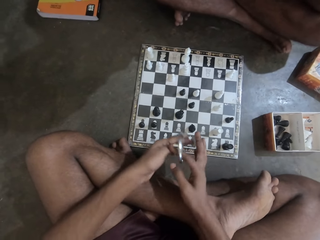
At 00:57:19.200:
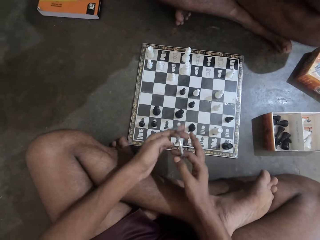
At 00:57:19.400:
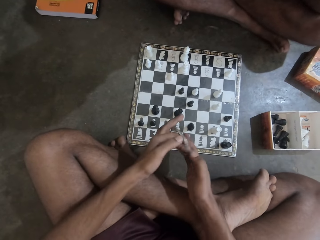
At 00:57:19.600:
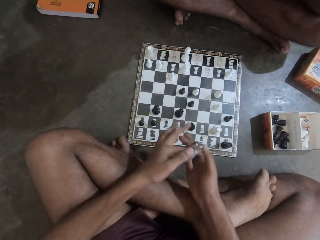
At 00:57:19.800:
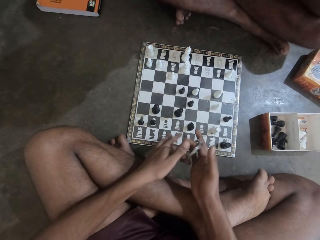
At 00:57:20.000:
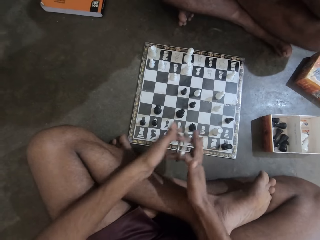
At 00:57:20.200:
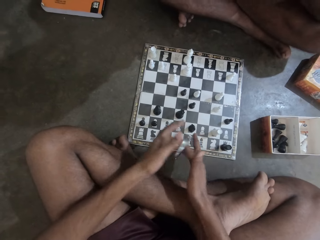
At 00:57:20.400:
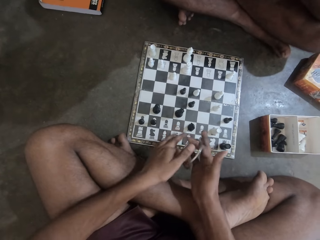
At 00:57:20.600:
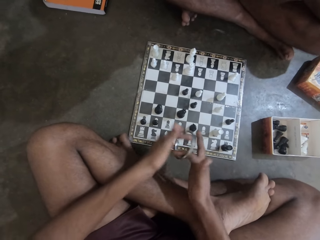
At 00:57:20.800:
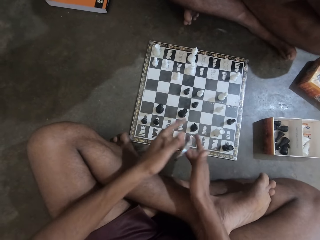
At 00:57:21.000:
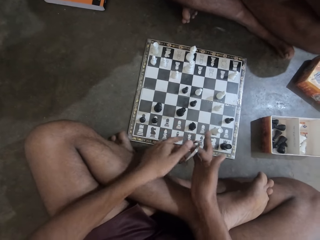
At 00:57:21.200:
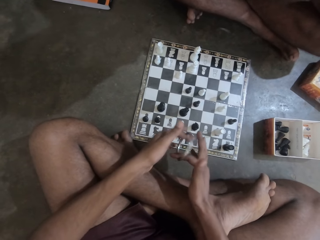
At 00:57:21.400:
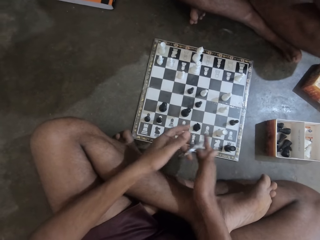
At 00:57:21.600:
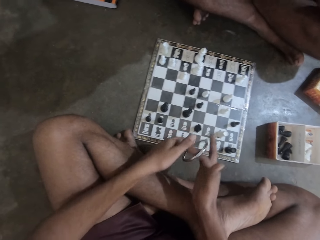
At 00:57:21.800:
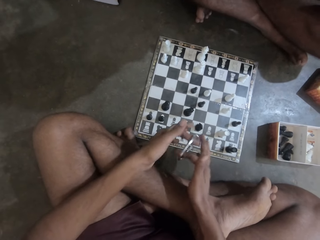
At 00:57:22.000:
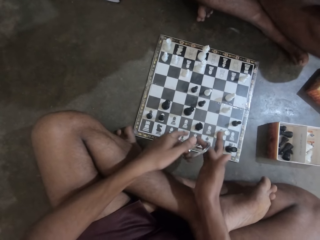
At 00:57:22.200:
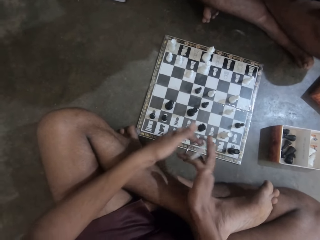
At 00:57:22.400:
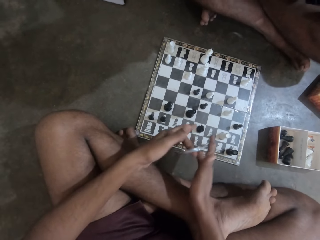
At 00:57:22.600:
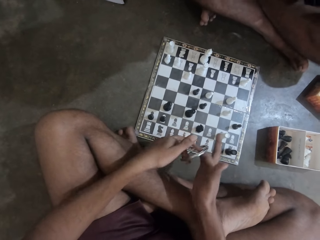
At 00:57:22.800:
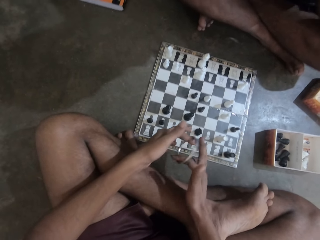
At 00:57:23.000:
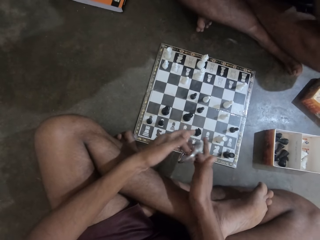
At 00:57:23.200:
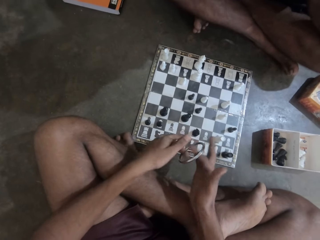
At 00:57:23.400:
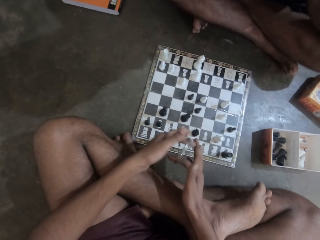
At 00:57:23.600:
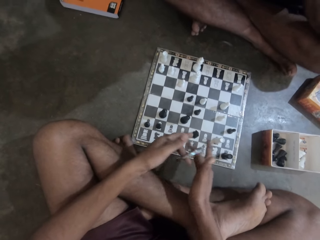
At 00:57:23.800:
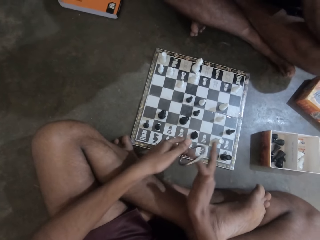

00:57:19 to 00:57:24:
The camera wearer rolls the bangle around his fingers.

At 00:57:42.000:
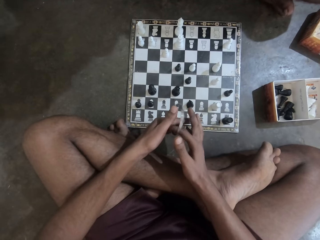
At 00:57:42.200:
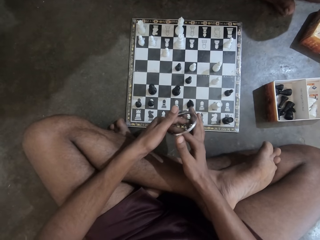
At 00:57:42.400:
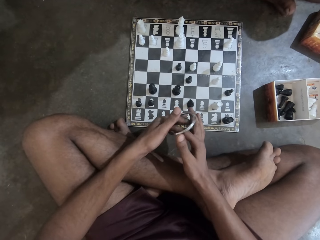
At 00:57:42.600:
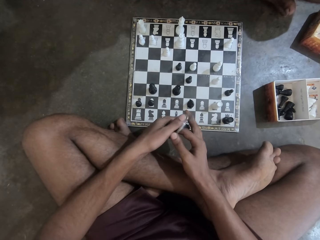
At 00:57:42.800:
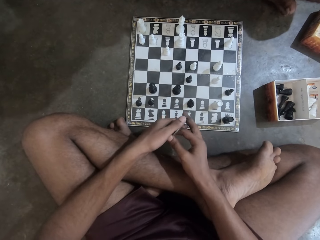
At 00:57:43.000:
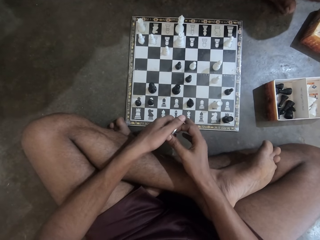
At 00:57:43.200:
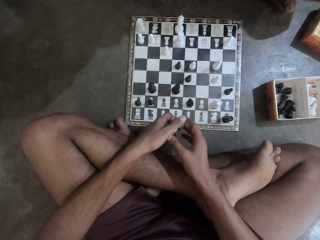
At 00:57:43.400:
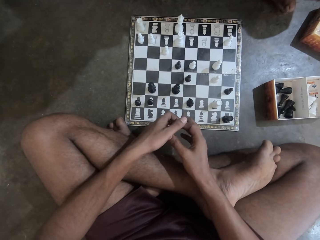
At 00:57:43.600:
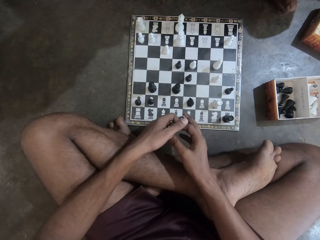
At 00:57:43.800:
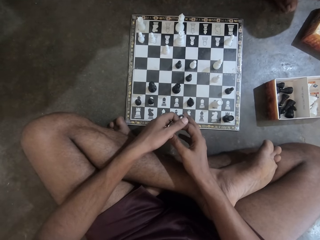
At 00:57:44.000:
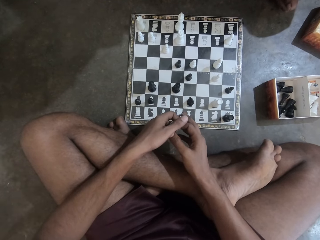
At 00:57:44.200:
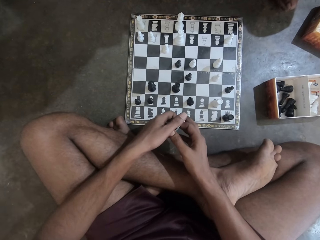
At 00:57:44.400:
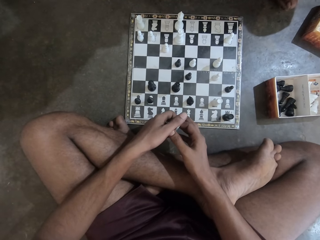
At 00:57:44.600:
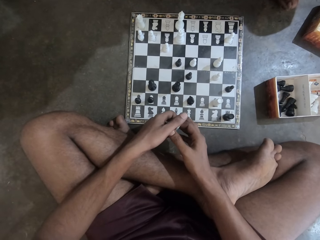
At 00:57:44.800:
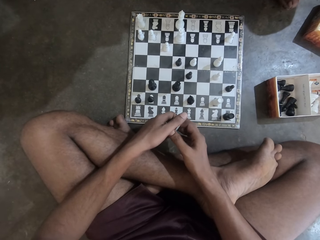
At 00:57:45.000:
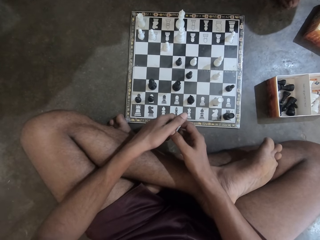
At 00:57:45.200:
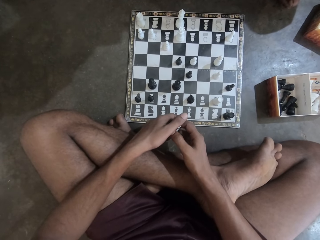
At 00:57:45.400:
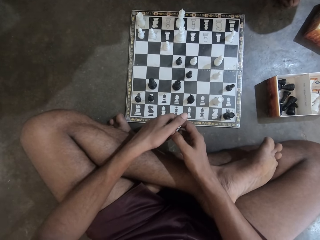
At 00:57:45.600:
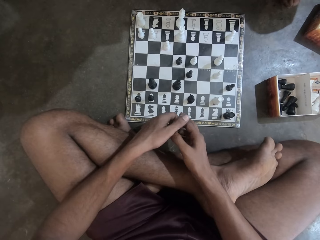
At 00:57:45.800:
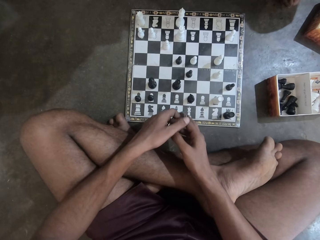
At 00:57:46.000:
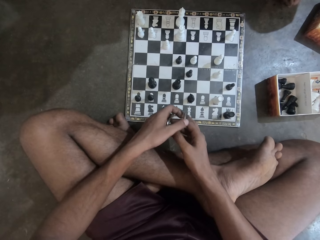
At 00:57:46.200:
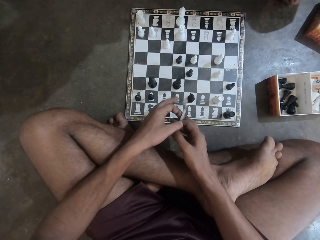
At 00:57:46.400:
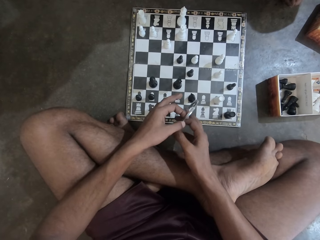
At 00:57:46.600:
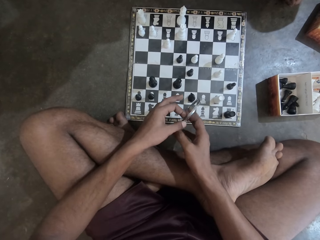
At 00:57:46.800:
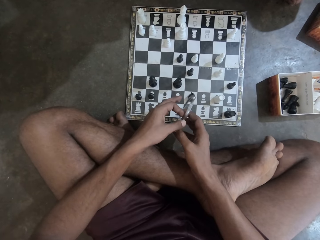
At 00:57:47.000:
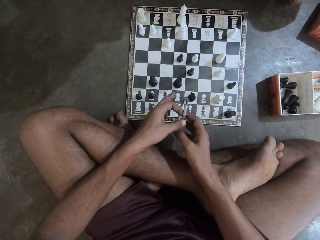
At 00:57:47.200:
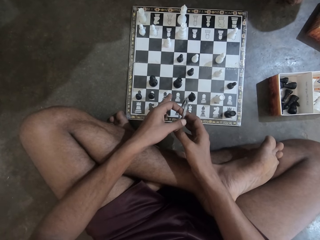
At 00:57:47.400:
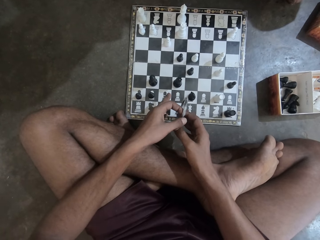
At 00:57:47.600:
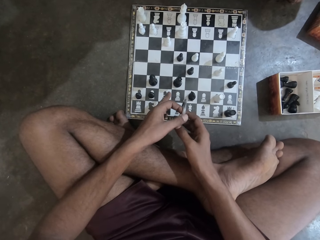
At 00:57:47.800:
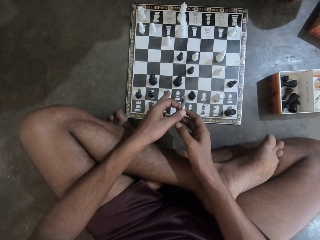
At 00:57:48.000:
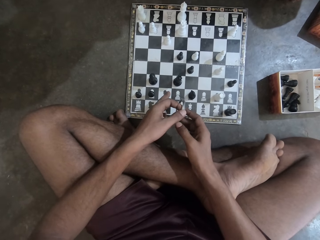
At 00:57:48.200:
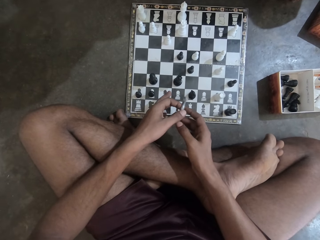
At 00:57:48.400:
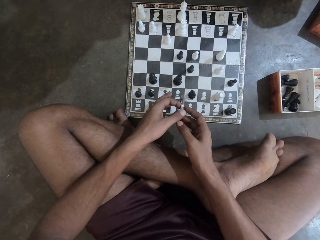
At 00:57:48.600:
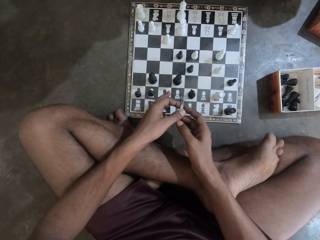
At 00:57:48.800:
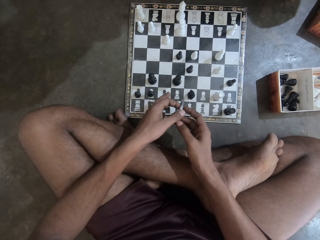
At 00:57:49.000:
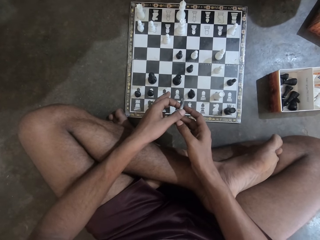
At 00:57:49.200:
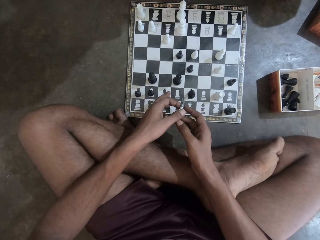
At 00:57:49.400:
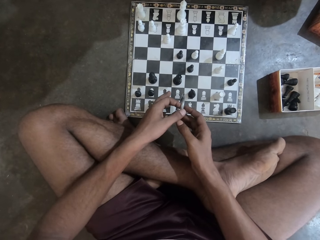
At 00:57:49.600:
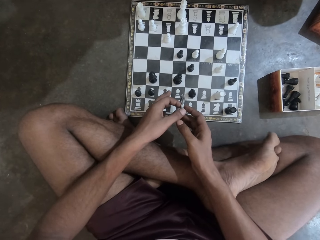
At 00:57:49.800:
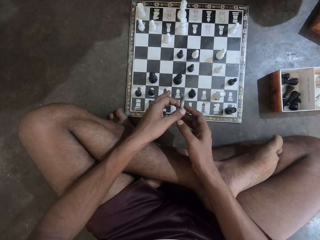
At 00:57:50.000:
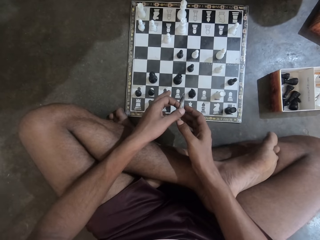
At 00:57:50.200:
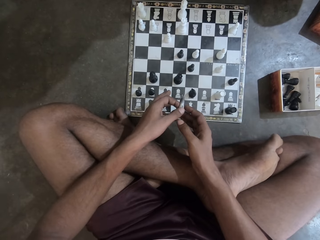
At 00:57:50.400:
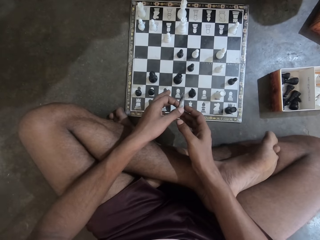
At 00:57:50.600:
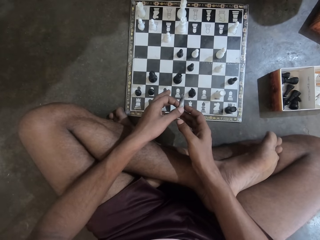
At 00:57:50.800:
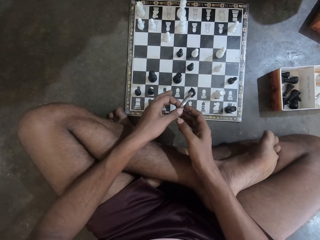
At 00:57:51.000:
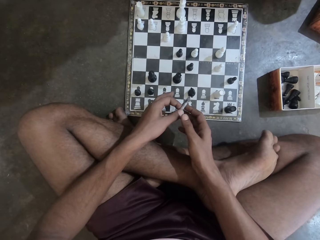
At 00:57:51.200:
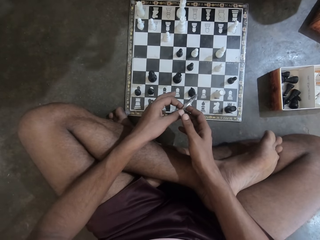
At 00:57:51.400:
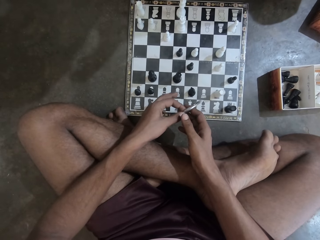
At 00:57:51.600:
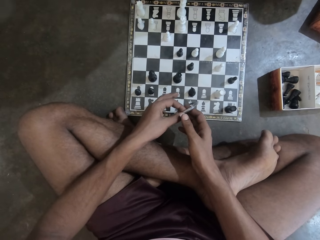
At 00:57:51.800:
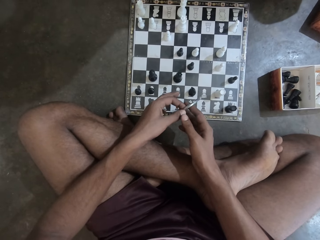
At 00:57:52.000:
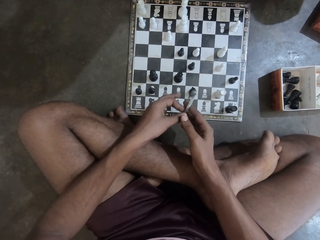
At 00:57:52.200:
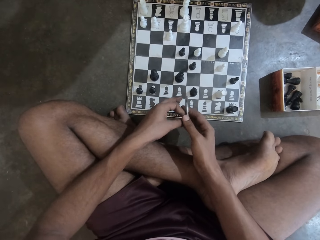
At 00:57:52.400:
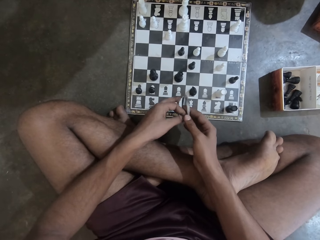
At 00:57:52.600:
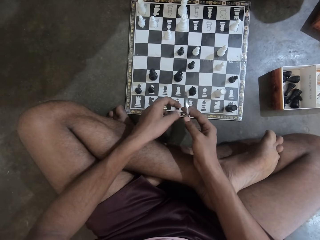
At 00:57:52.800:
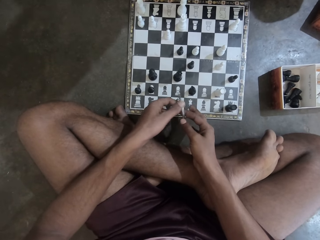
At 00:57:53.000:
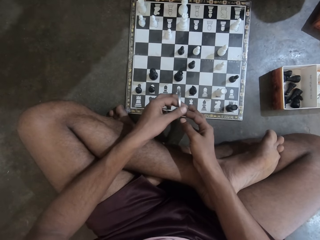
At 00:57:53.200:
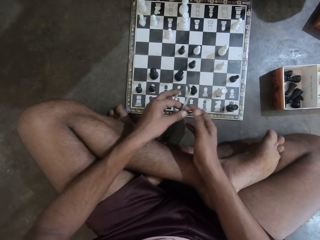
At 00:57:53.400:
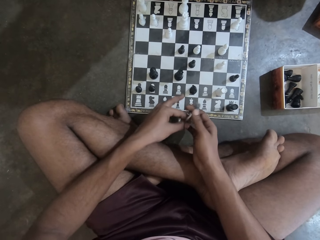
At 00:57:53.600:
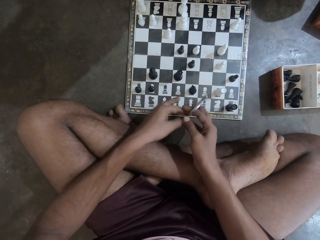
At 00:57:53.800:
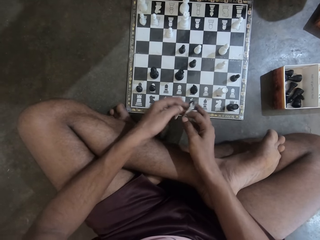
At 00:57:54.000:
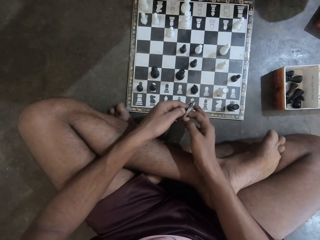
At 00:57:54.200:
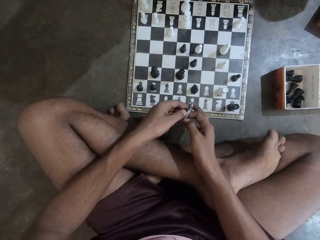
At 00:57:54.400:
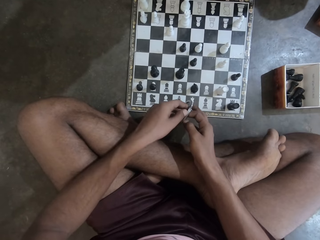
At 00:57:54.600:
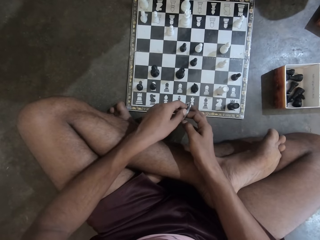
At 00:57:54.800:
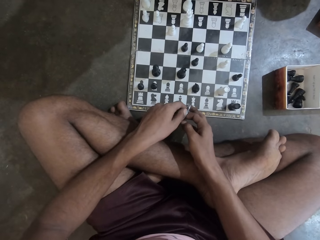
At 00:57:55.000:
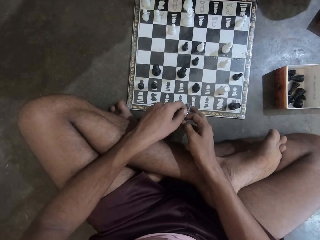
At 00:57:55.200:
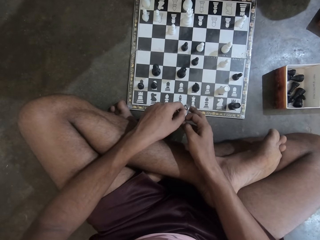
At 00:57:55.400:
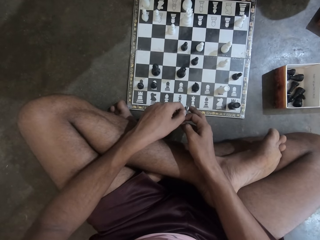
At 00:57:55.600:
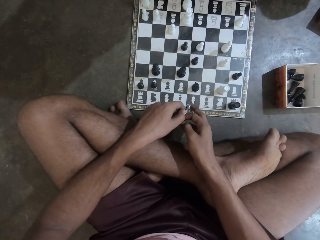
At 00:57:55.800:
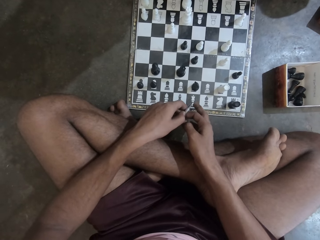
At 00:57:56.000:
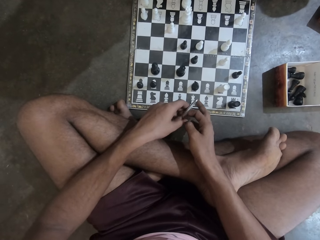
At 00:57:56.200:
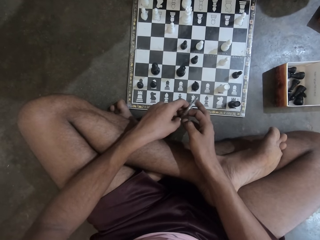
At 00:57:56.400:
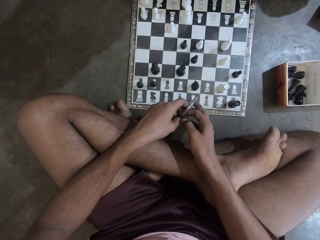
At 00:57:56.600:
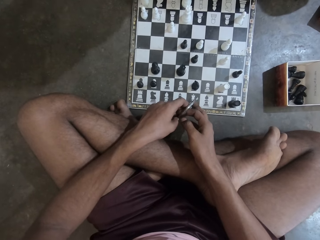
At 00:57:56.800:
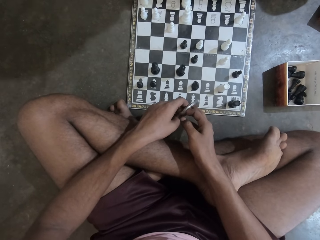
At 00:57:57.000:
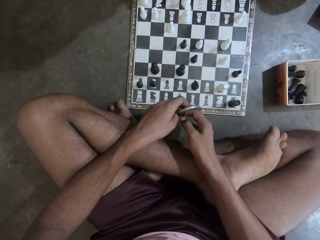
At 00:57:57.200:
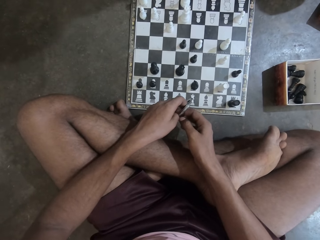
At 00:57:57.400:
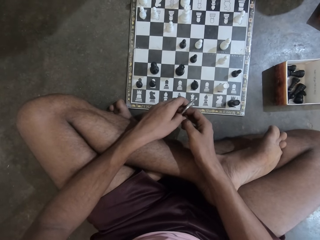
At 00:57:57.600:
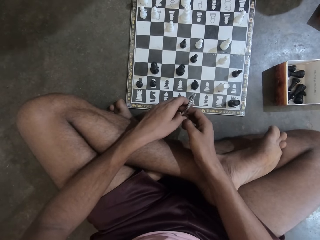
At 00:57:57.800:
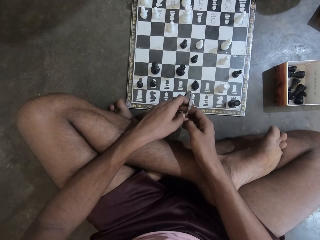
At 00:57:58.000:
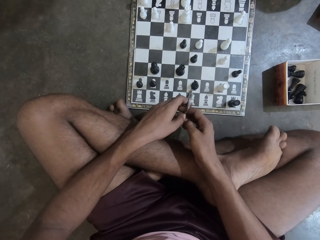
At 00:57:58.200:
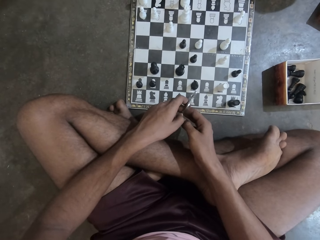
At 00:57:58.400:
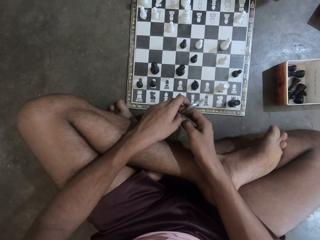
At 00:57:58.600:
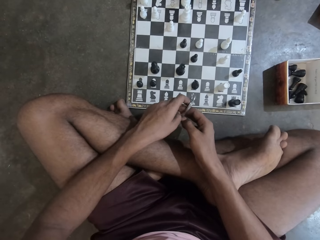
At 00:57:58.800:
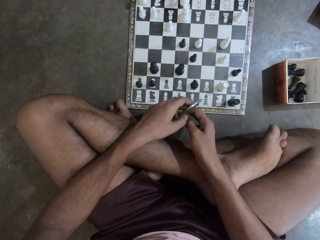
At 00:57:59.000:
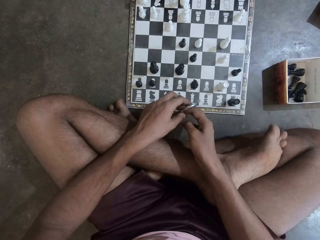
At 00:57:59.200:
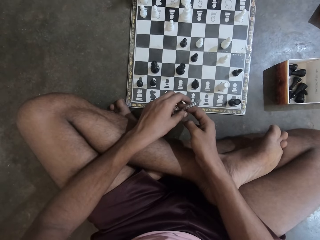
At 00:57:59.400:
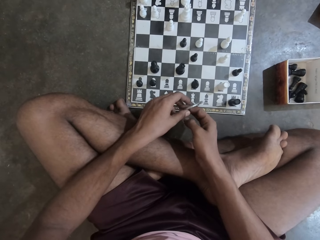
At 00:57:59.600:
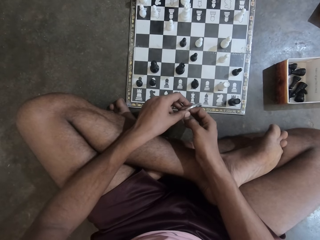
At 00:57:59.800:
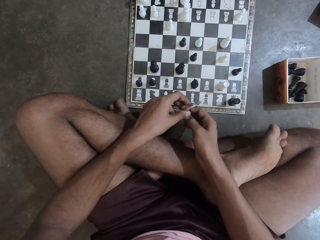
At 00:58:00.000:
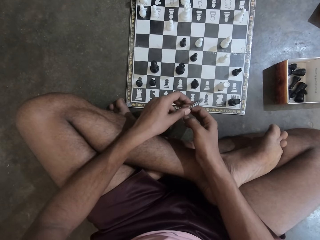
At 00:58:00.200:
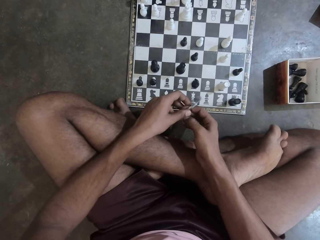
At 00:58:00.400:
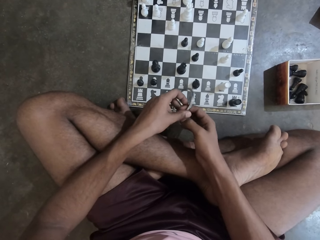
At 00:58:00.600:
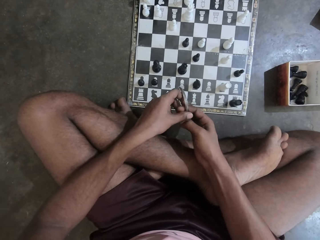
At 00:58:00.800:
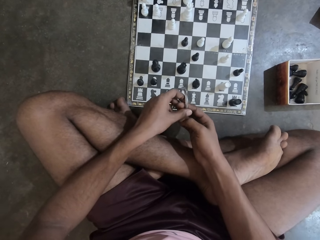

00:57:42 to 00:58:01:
The camera wearer holds the bracelet with both his hands. He stares at the chess board. He rotates the bracelet on his fingers. He stares at the chess board. He moves the bracelet about with his fingers.
